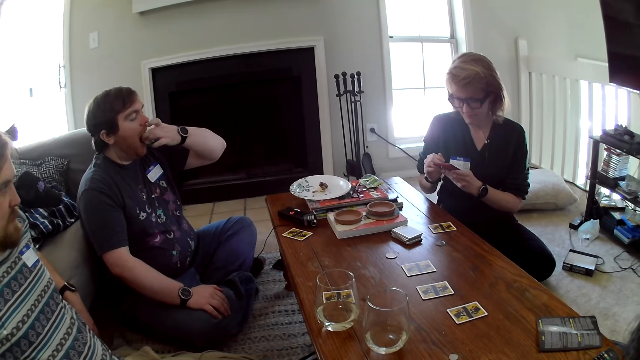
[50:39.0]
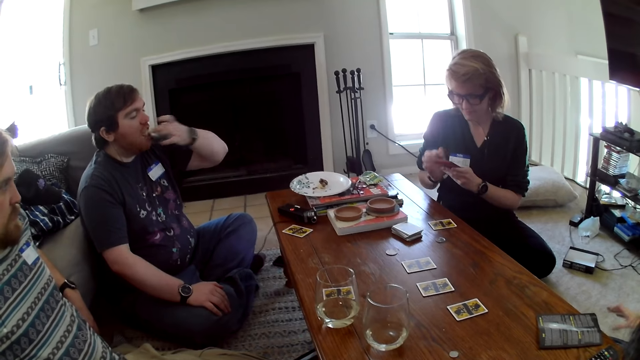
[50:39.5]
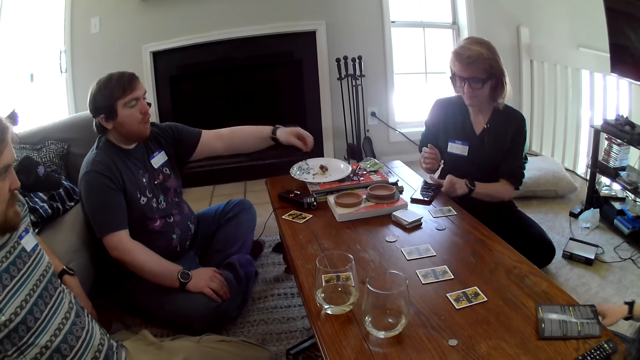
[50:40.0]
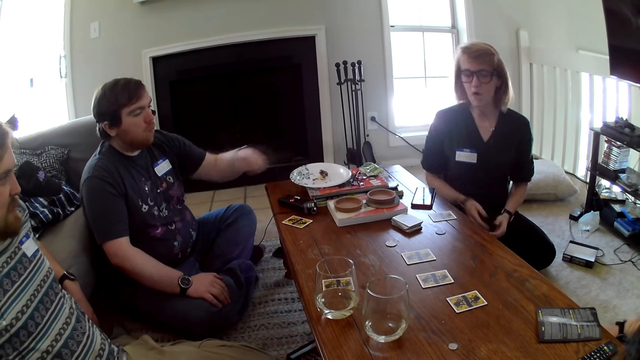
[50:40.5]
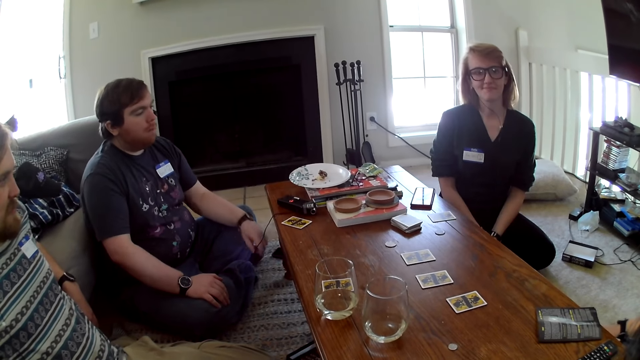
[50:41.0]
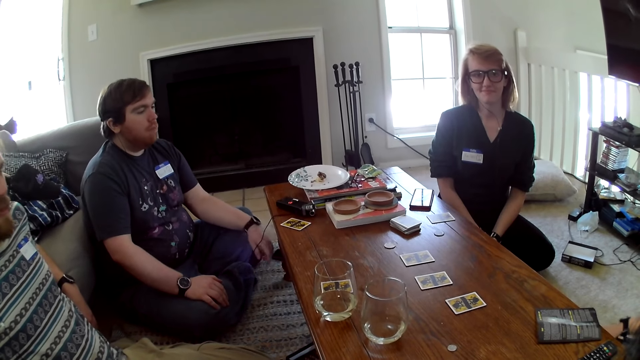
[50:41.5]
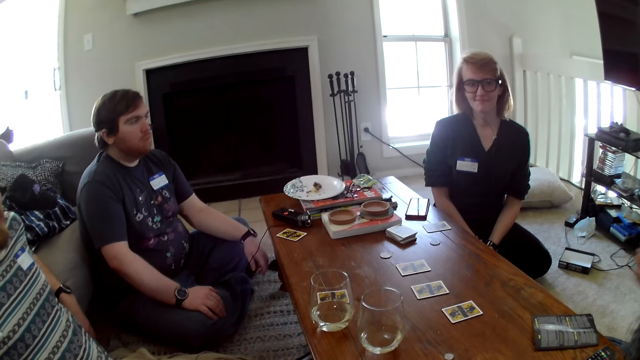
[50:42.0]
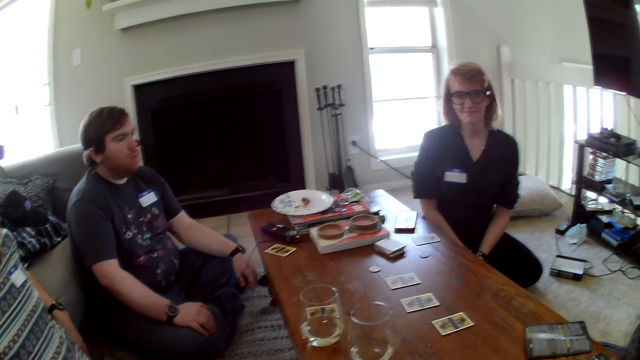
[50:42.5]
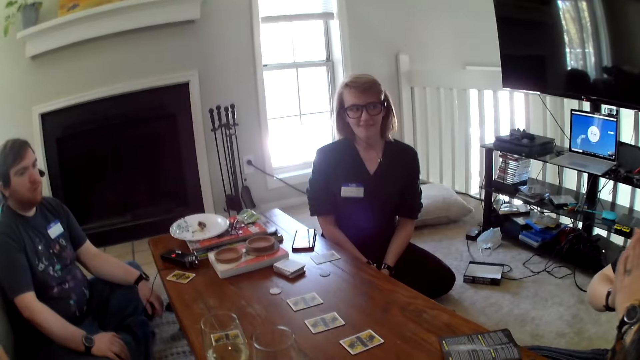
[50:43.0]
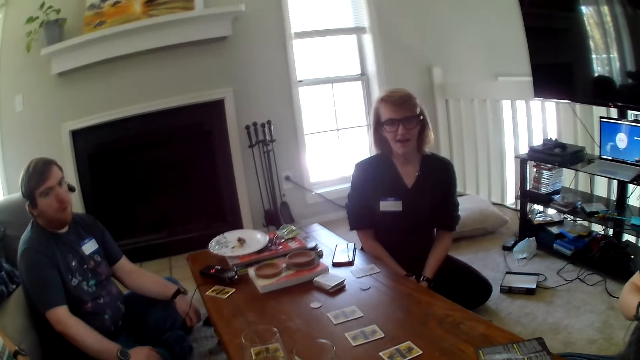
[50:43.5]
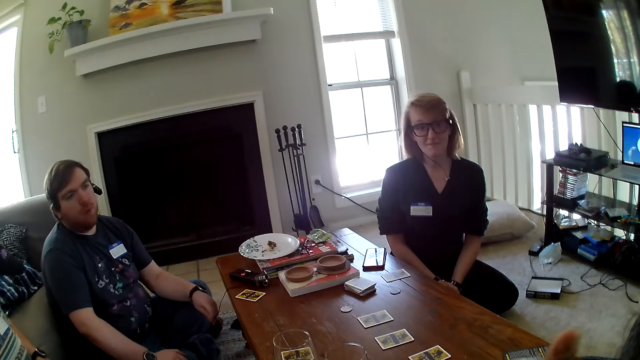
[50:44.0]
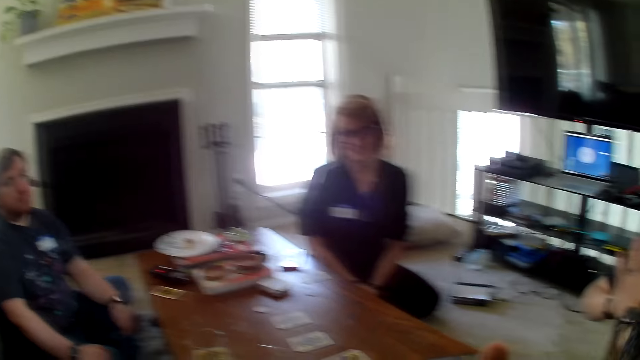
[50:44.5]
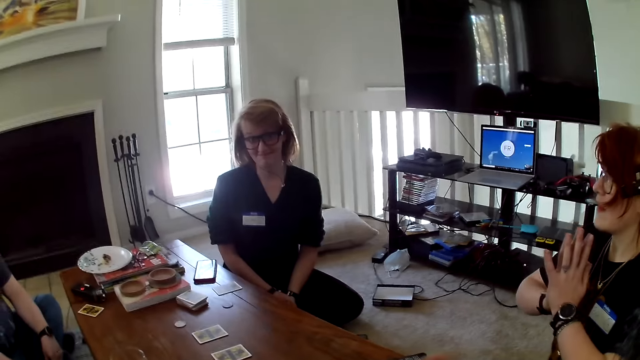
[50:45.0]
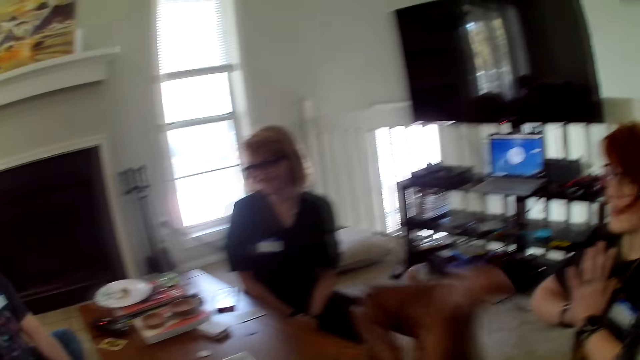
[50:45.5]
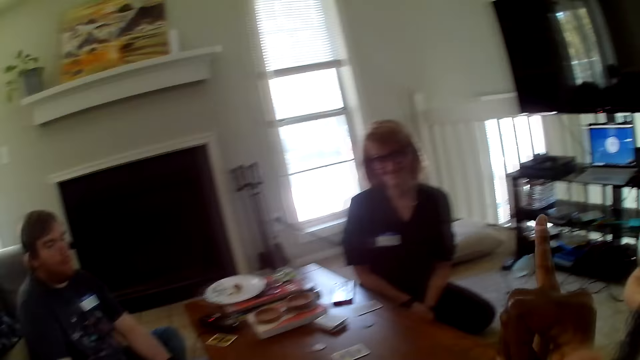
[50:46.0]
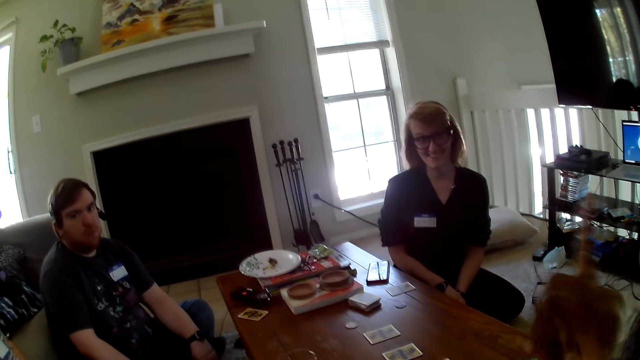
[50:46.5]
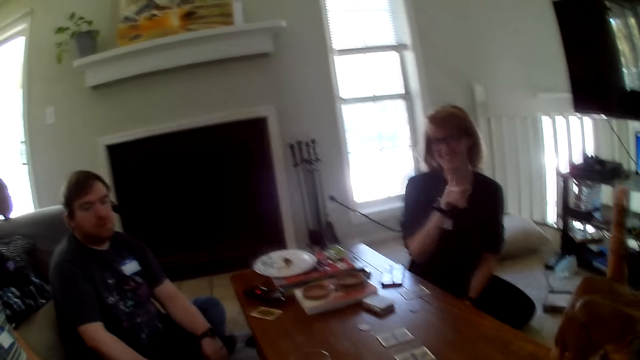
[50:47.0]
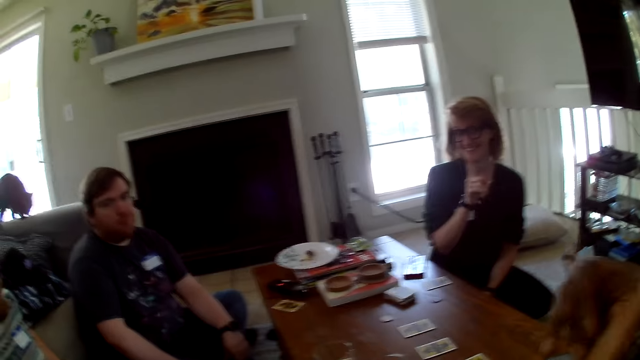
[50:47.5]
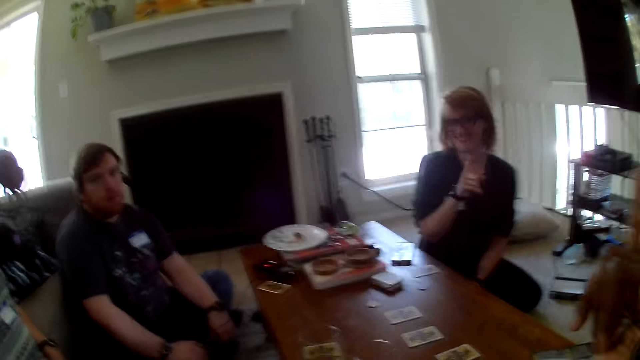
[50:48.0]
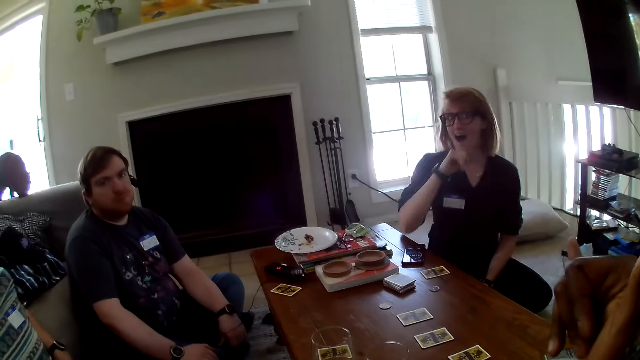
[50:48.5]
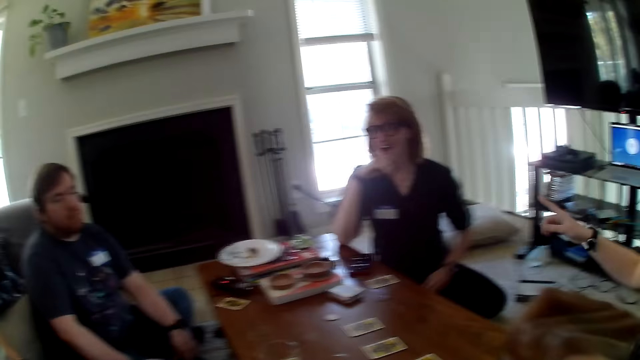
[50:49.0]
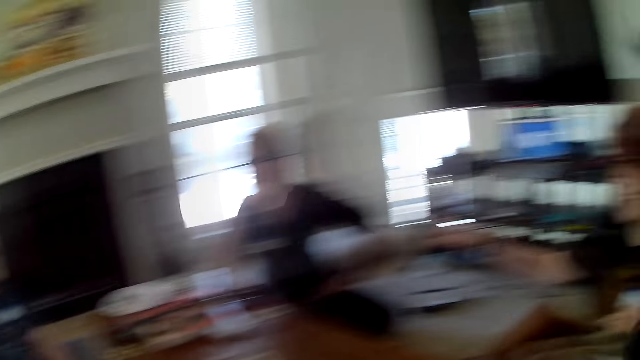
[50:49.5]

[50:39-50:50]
A person eats a cake. Another person places down a phone.

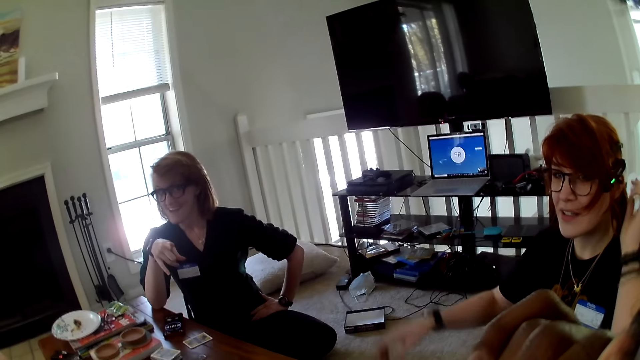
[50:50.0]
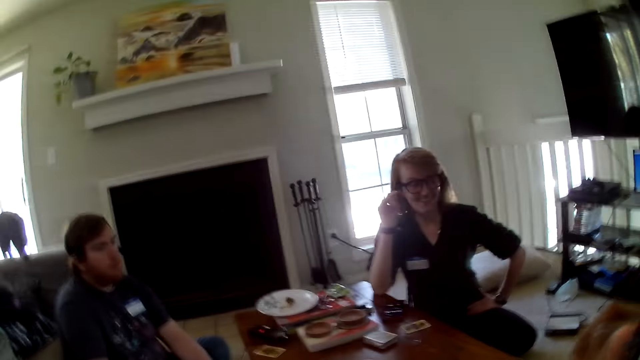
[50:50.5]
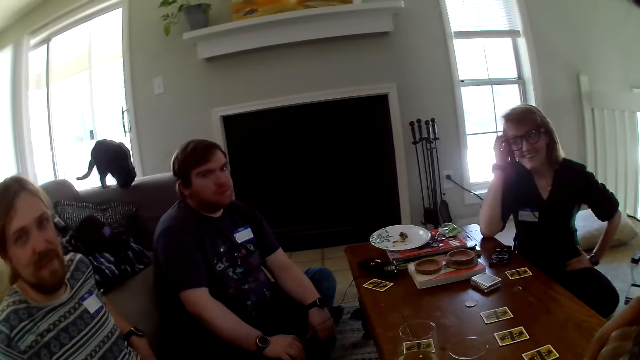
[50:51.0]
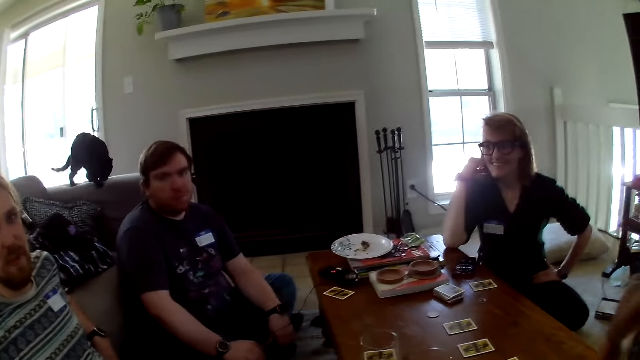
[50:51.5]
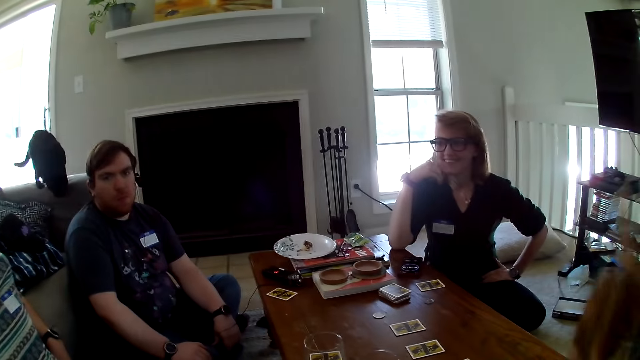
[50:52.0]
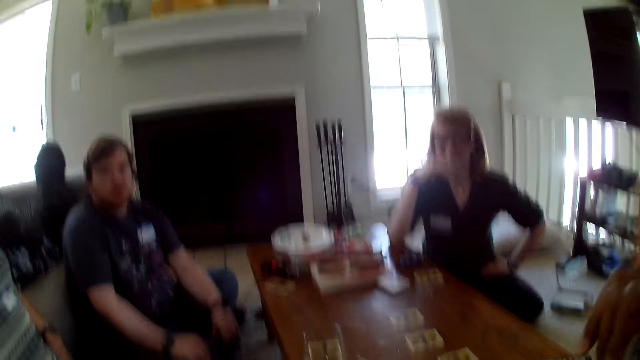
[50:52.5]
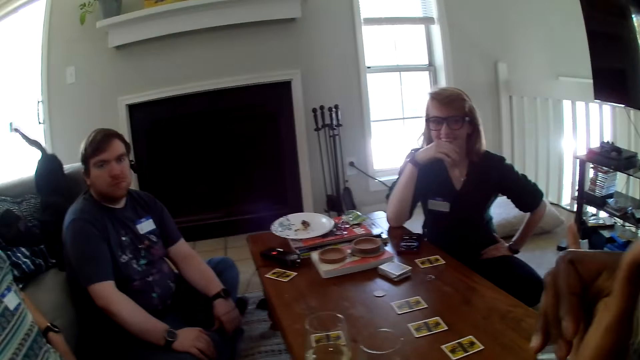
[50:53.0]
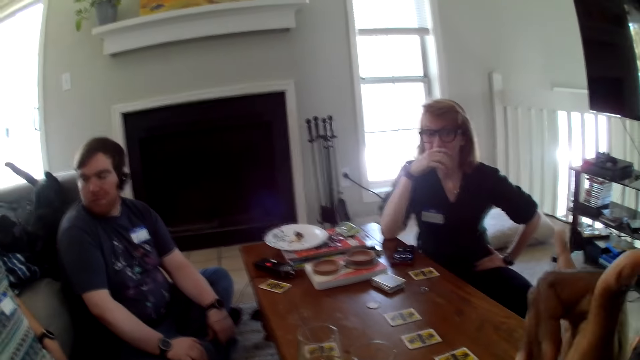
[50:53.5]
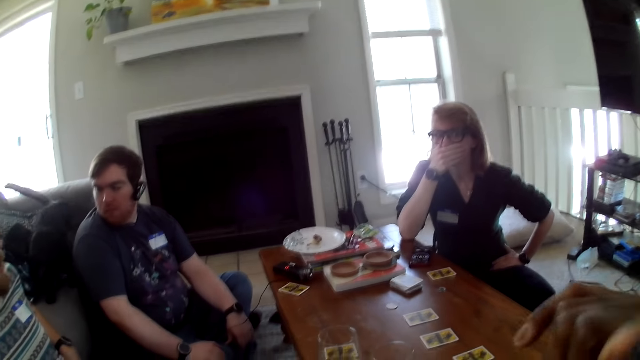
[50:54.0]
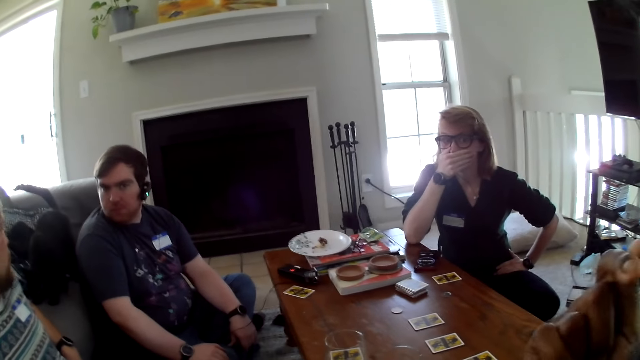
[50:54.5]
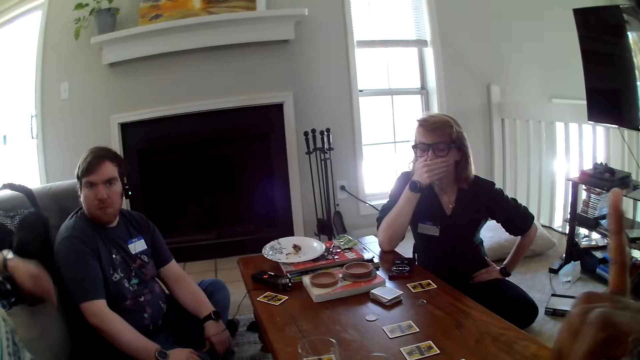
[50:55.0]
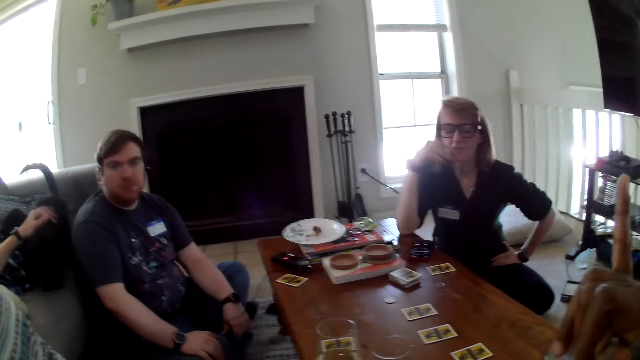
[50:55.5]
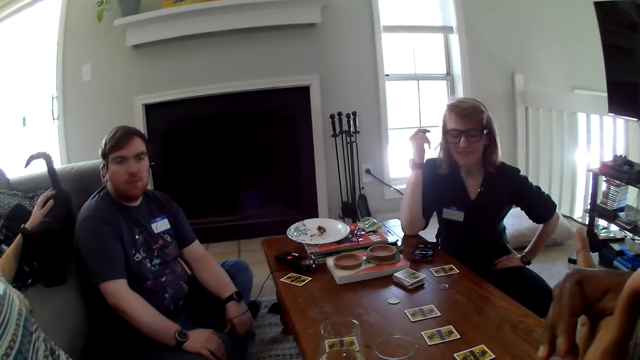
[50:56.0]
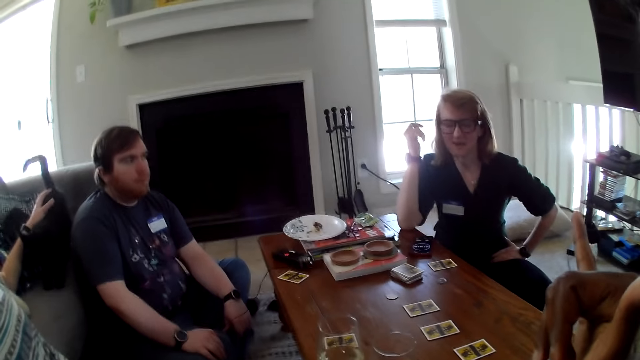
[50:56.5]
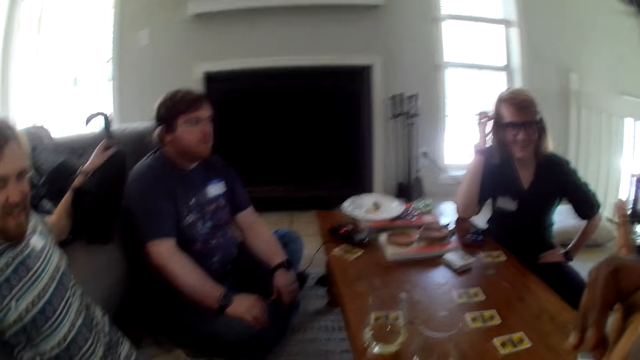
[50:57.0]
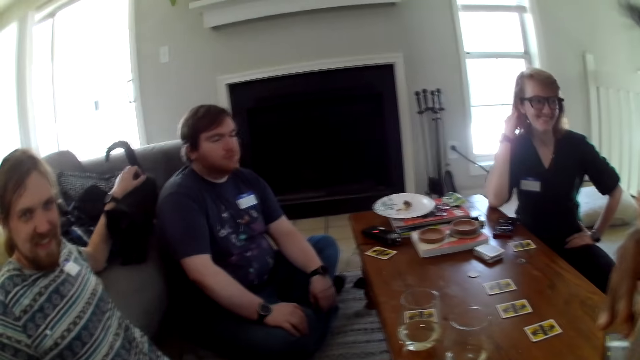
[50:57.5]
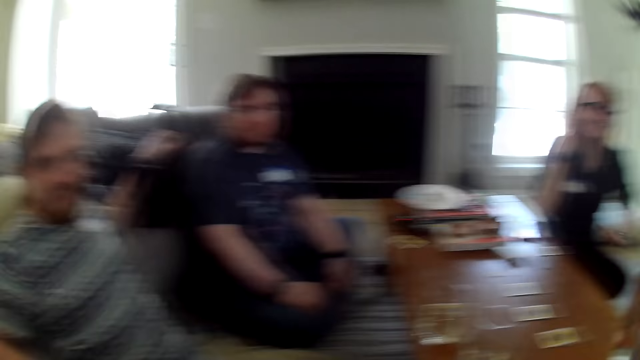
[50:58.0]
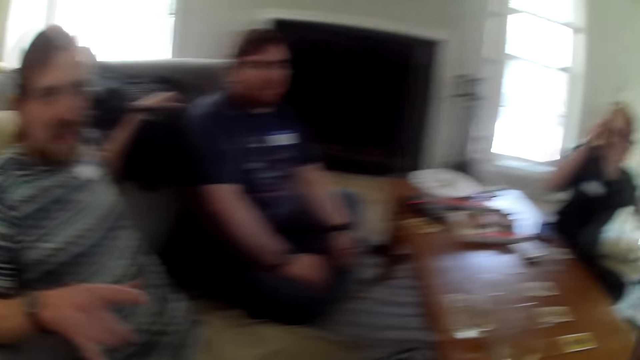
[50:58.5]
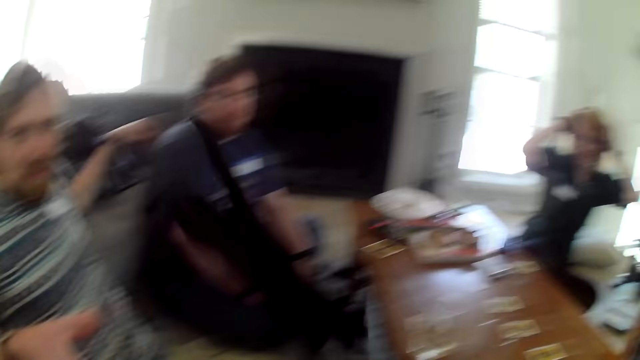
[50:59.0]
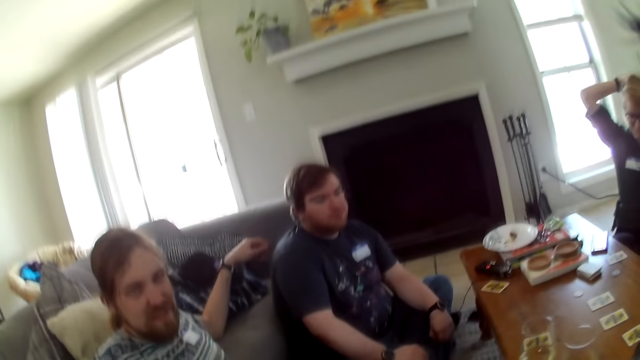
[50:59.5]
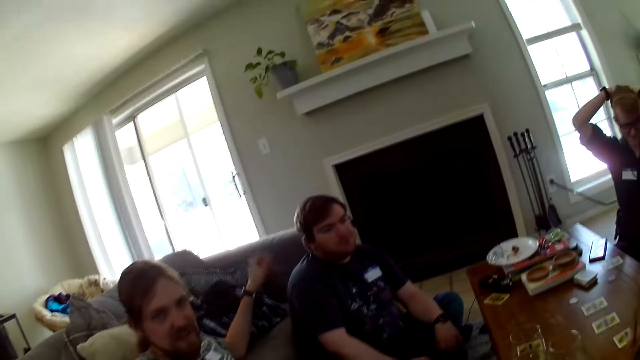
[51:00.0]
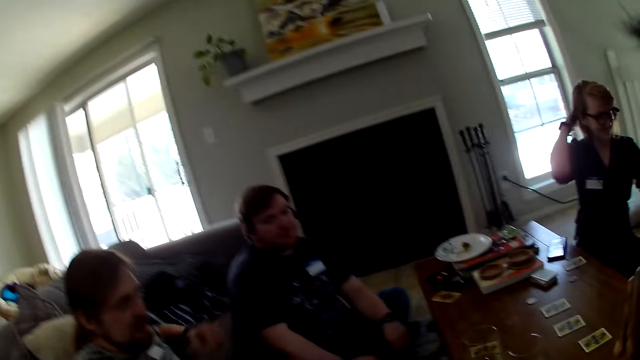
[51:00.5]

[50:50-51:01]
A person holds a cat.
